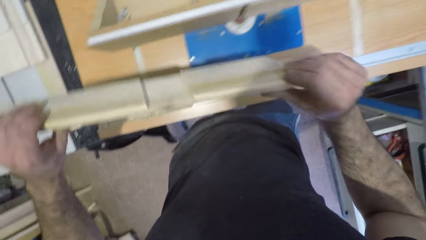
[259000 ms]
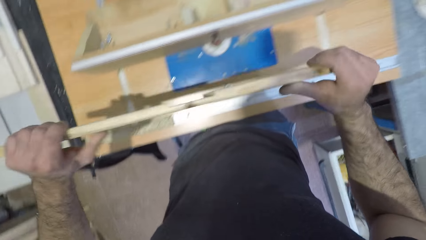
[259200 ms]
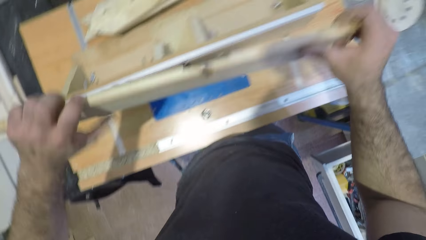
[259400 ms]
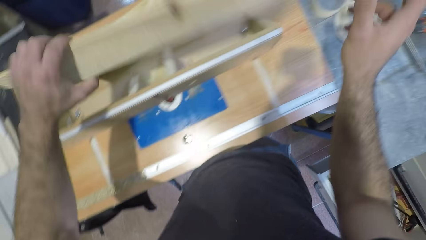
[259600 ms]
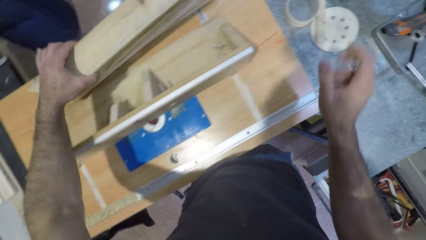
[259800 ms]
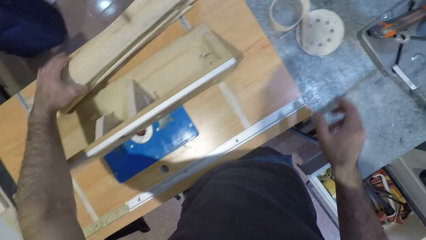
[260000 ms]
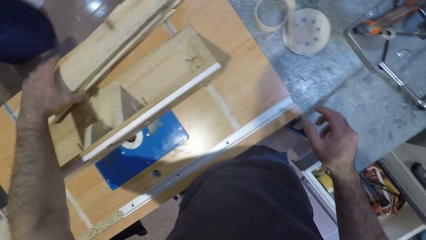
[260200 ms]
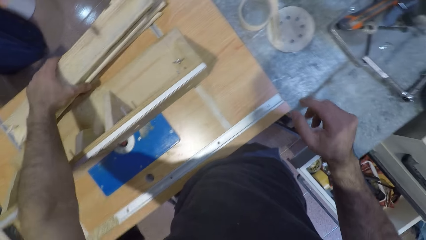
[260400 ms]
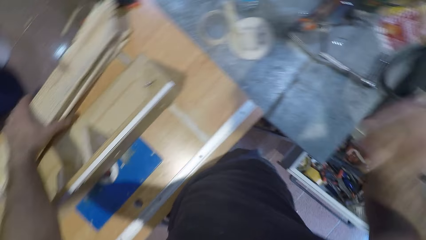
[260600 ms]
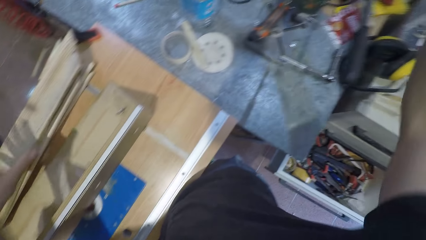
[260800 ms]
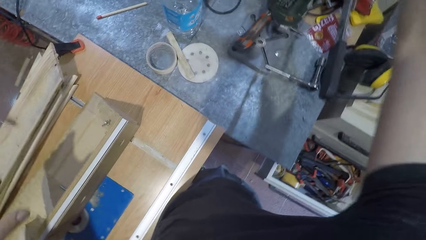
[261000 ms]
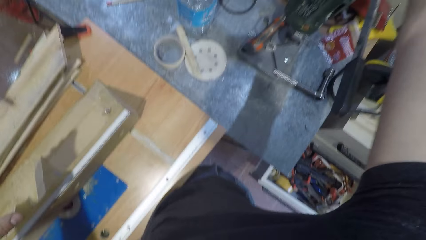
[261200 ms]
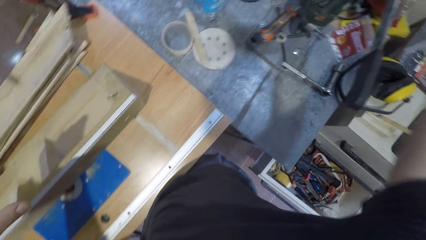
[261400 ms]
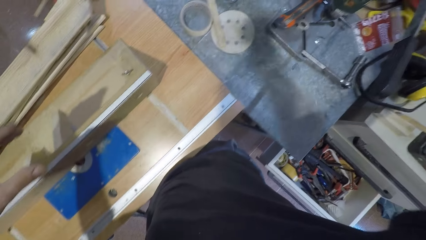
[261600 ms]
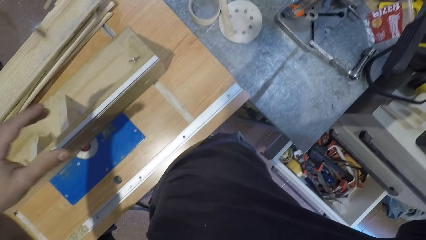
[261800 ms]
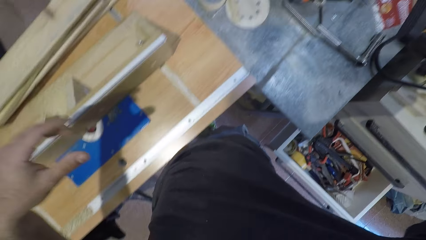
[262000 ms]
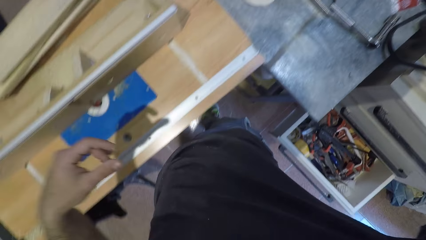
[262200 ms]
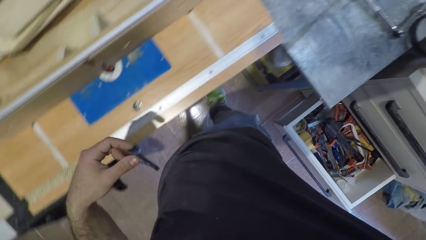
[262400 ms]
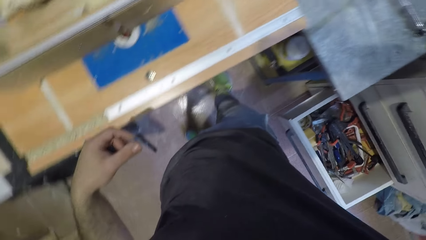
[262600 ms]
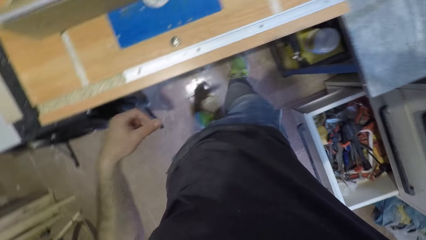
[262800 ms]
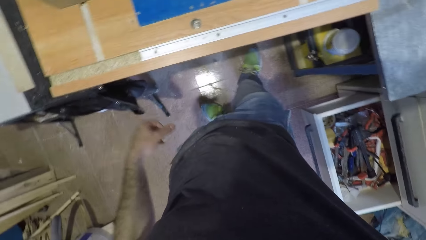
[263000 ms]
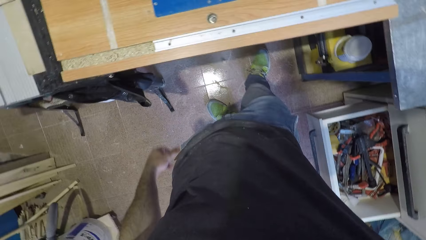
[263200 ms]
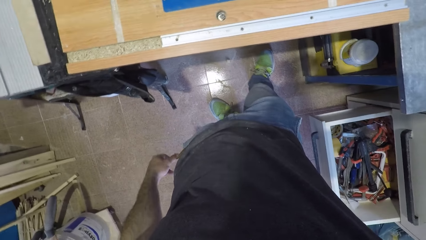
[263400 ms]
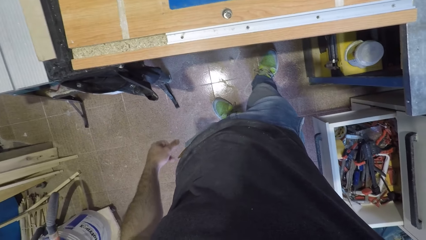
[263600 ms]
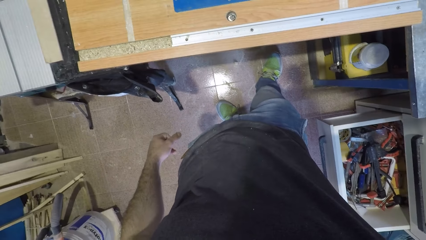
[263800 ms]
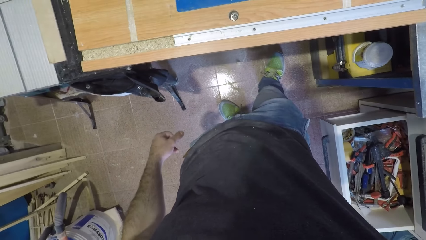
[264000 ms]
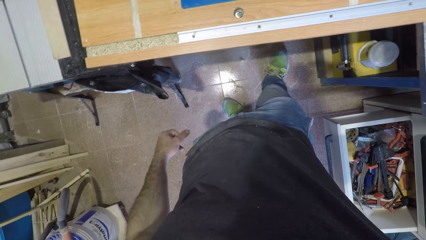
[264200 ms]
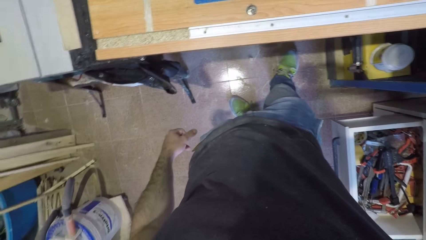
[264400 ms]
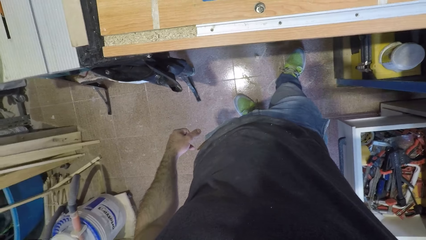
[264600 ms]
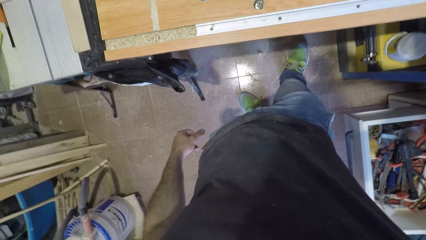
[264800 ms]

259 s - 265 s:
The camera wearer turns off the machine with the right hand.
